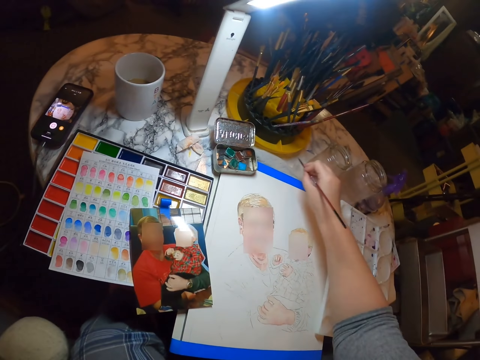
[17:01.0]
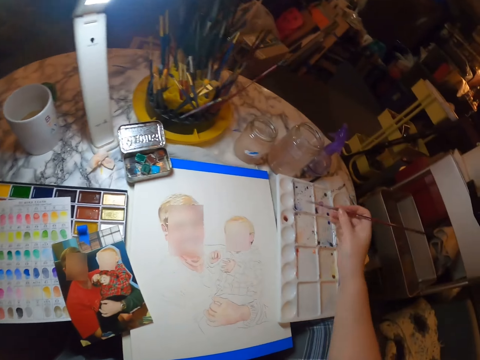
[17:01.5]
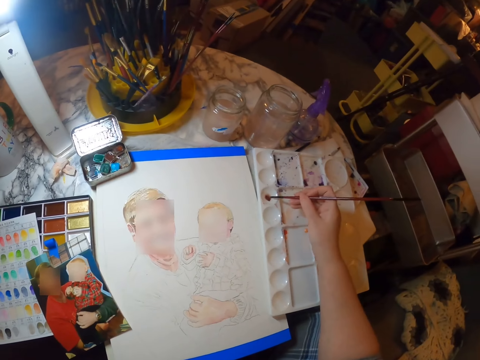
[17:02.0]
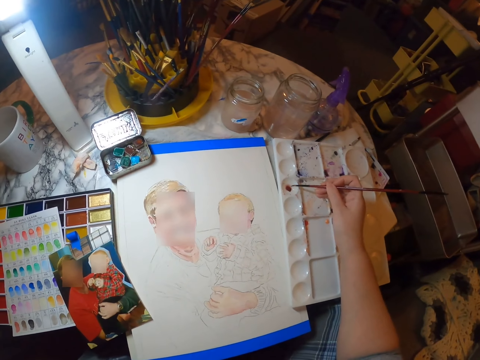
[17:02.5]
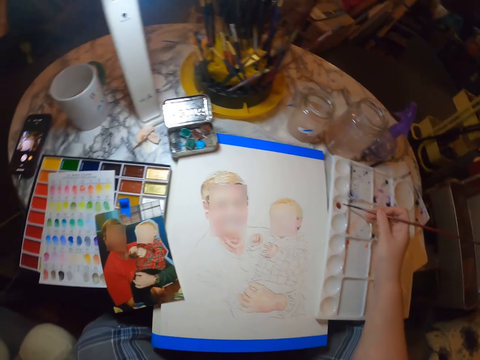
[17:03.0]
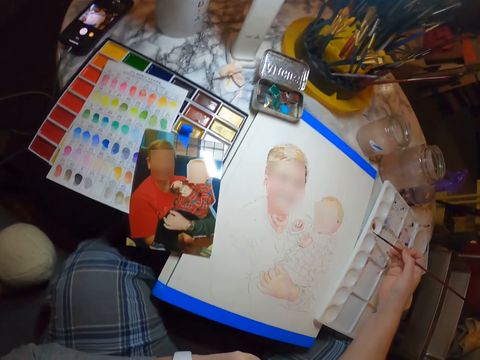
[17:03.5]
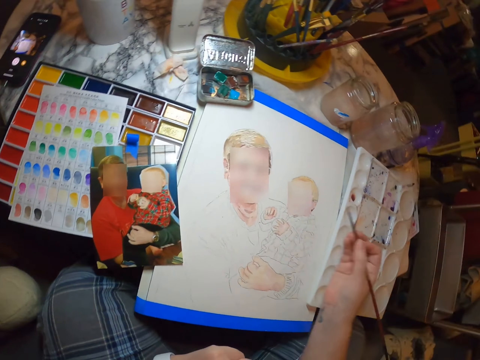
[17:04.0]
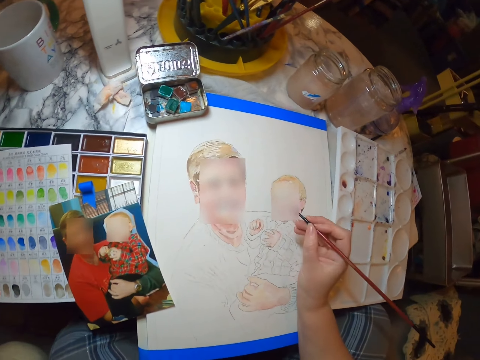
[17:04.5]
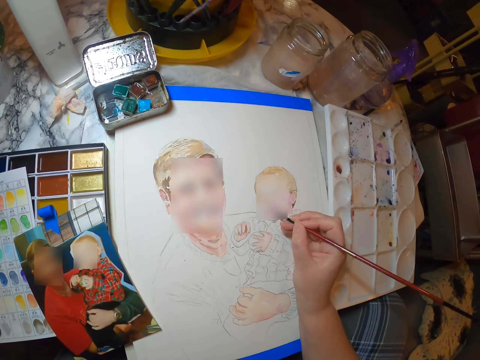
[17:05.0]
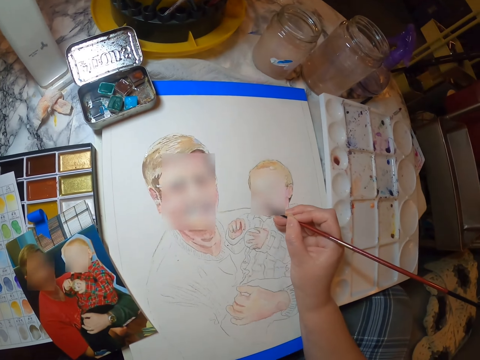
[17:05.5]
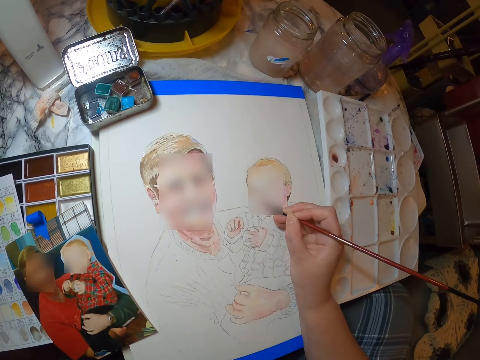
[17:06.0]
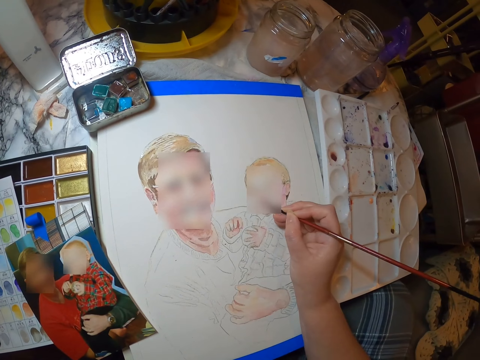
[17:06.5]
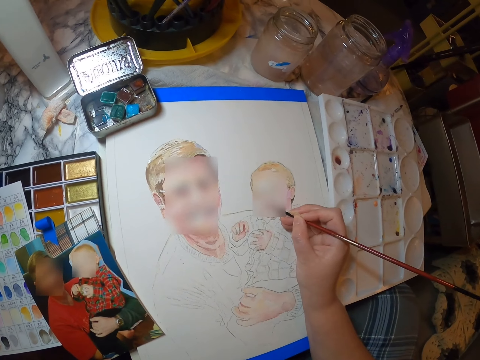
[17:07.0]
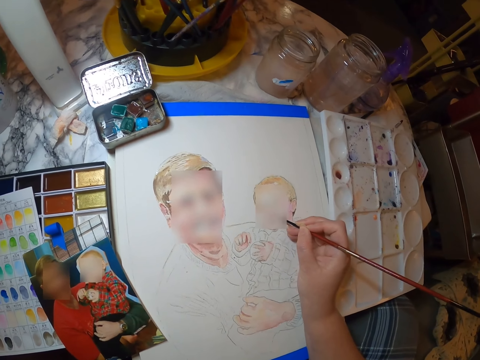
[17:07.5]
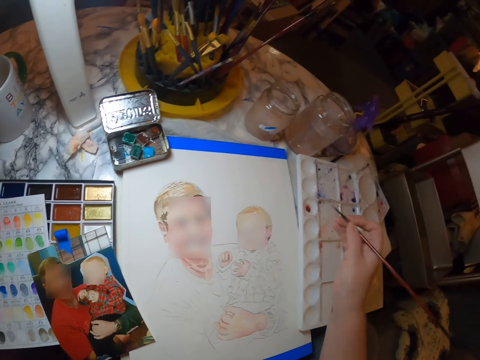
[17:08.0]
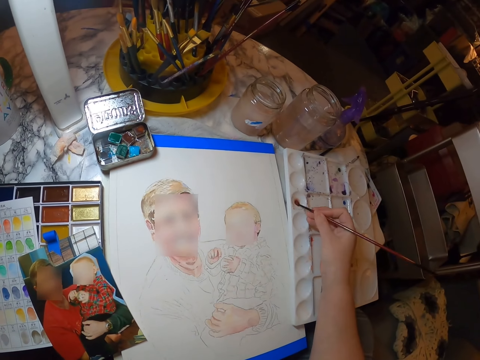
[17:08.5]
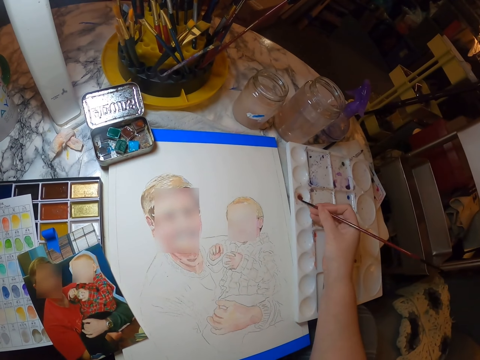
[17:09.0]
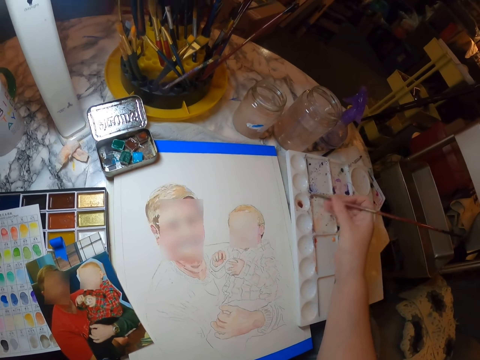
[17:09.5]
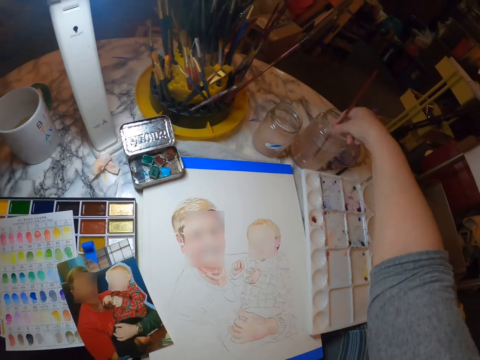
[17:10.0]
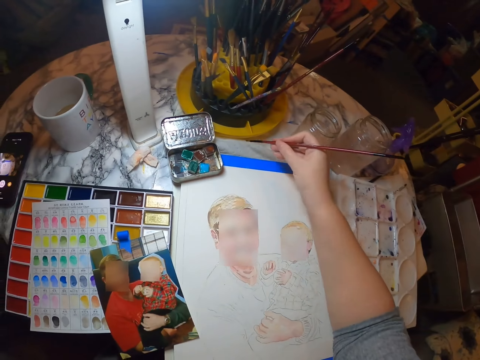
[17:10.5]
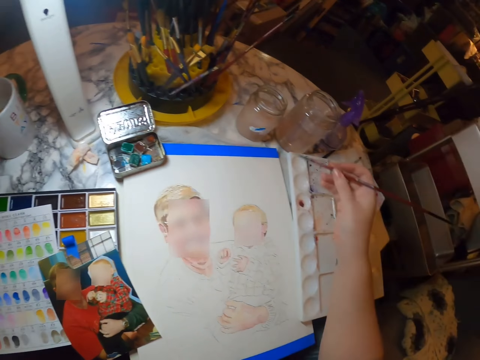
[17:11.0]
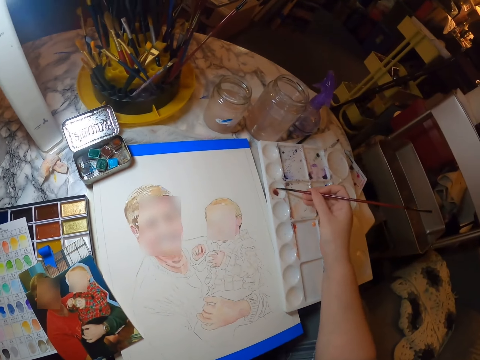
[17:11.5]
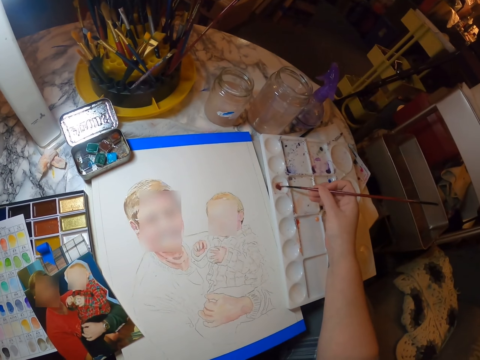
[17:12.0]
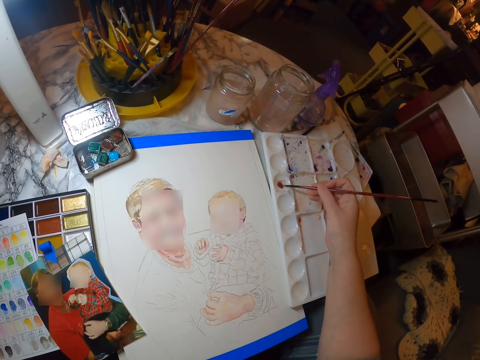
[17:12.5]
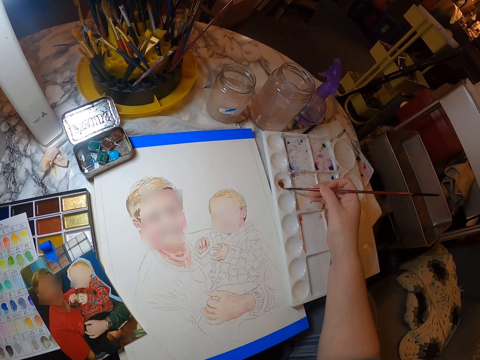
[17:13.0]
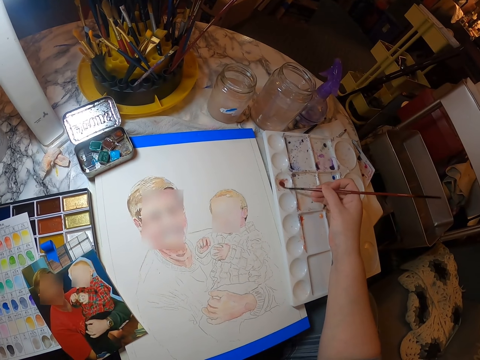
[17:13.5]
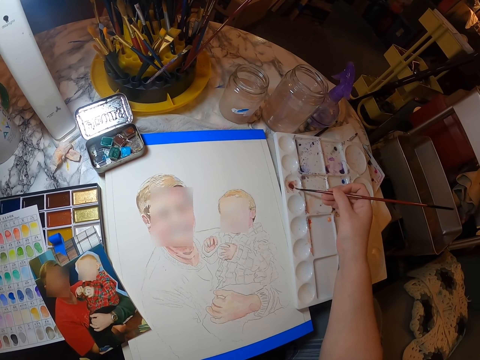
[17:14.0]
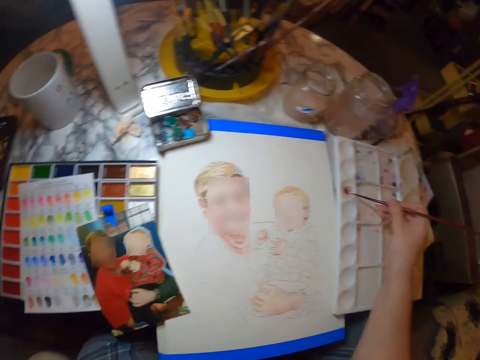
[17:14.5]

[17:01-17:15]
The camera wearer puts the painting brush in water in the tin. They scoop the color with the painting brush. They draw the portrait with the painting brush. They scoop the color with the painting brush. They put the painting brush in water in the tin. They scoop the color with the painting brush.

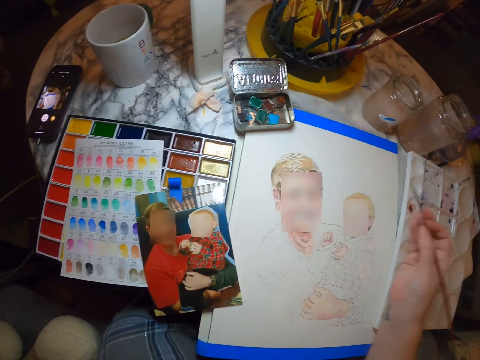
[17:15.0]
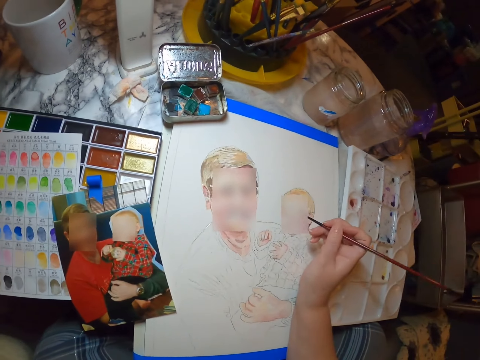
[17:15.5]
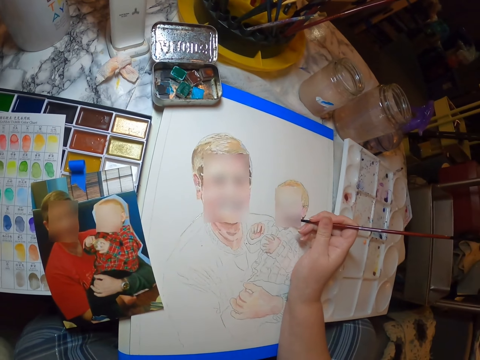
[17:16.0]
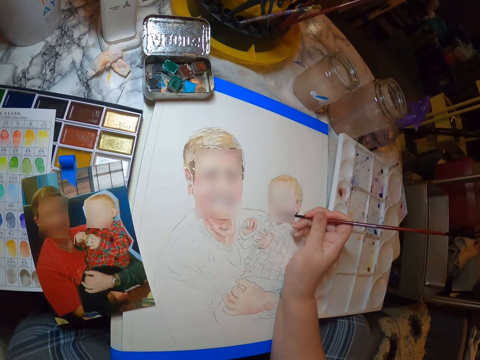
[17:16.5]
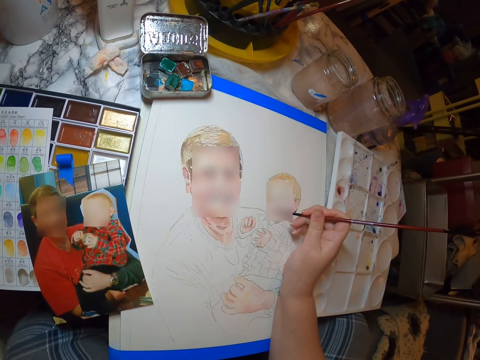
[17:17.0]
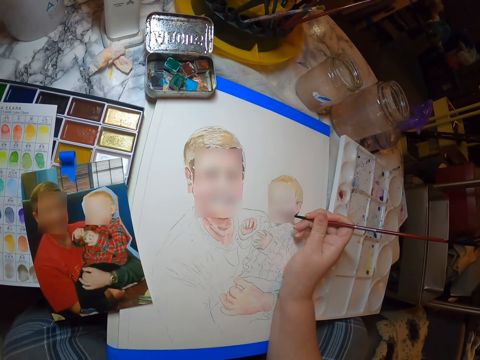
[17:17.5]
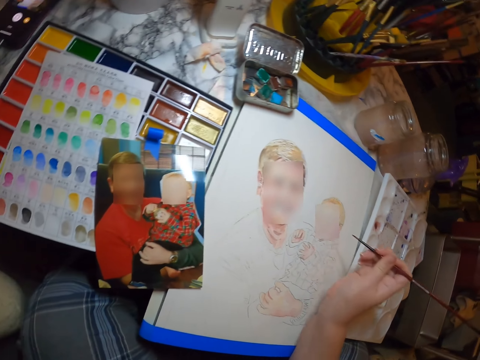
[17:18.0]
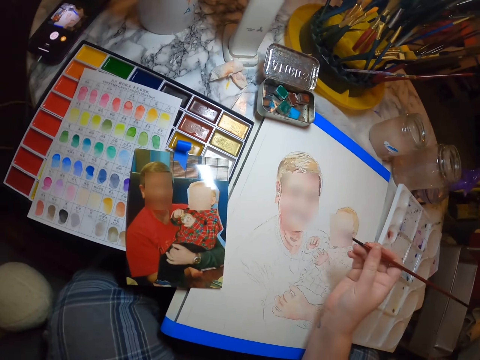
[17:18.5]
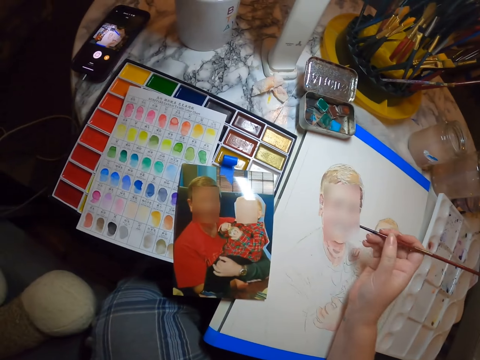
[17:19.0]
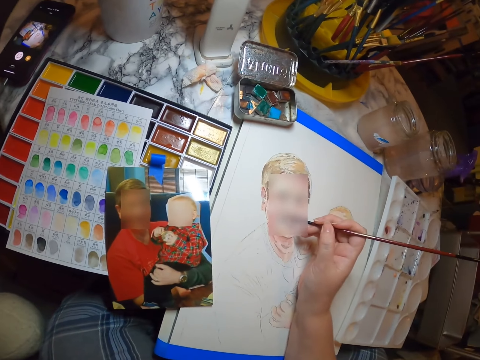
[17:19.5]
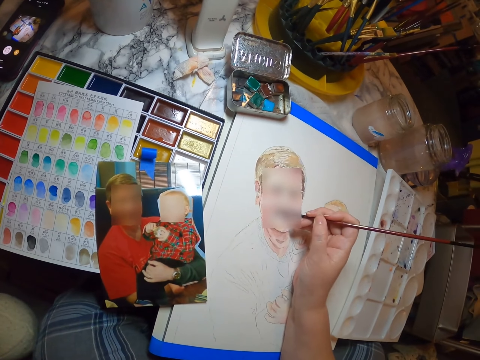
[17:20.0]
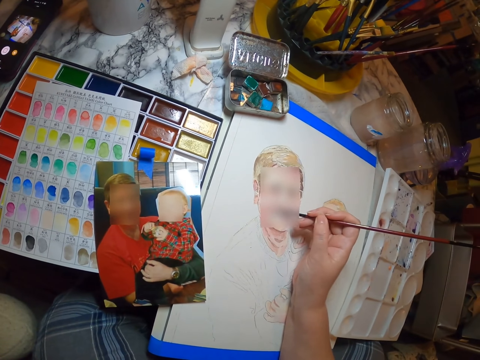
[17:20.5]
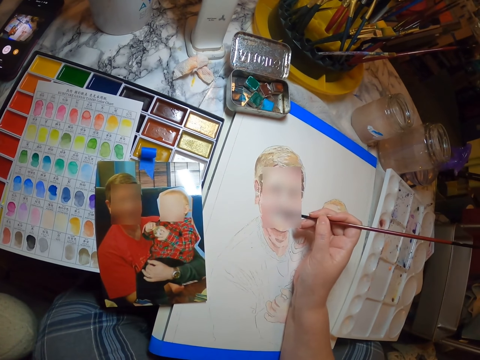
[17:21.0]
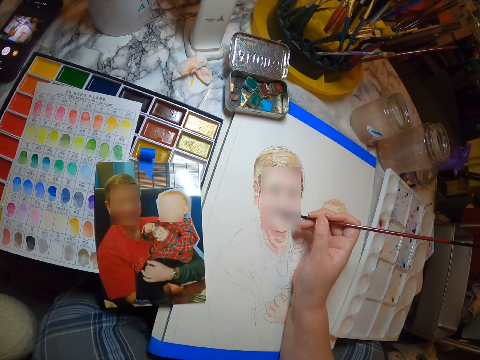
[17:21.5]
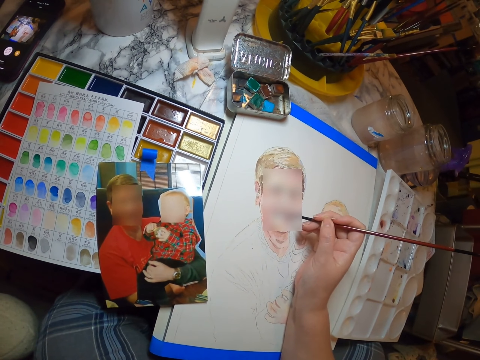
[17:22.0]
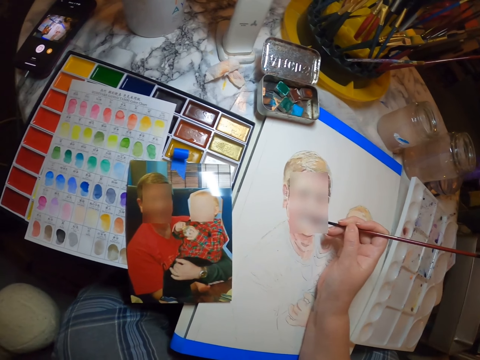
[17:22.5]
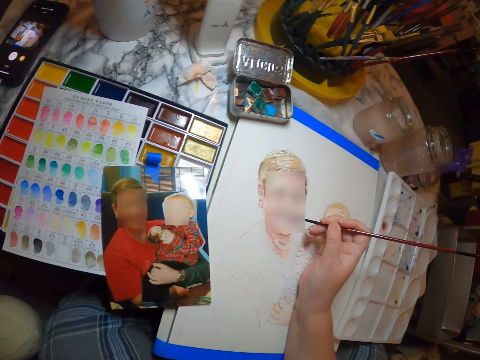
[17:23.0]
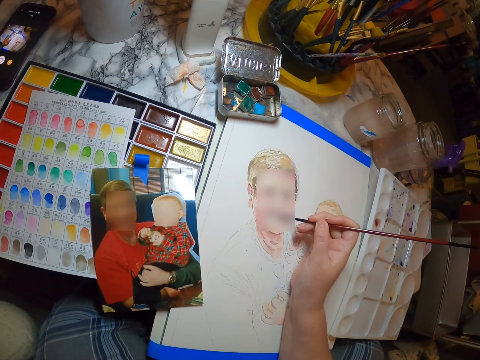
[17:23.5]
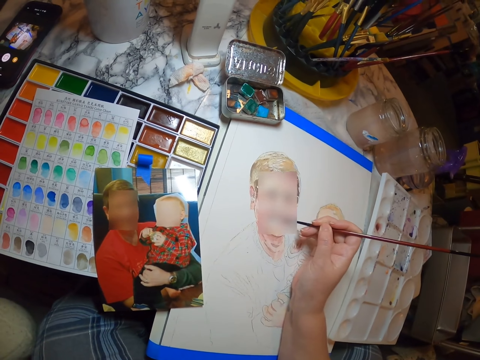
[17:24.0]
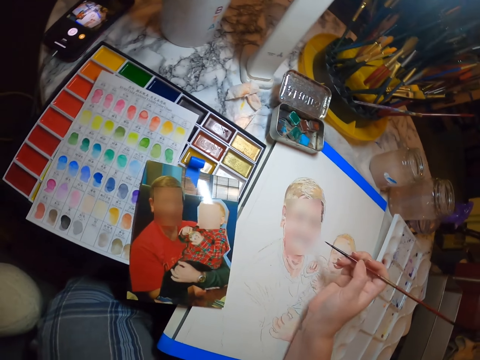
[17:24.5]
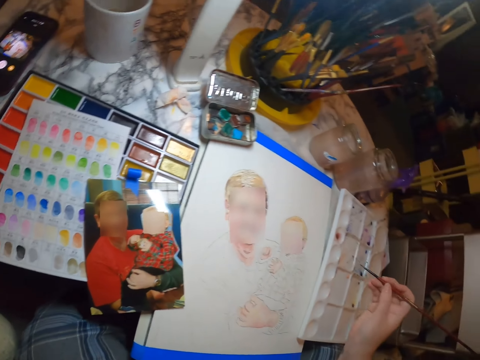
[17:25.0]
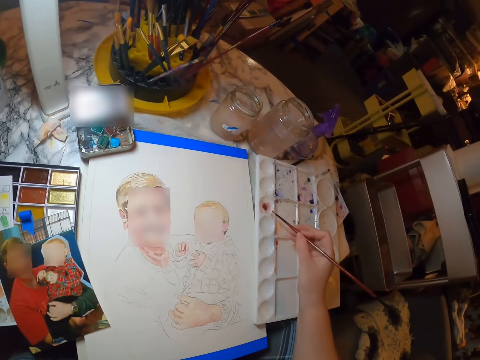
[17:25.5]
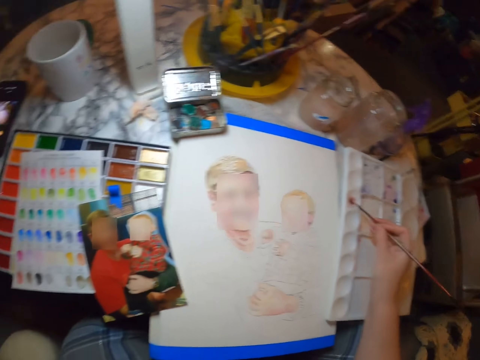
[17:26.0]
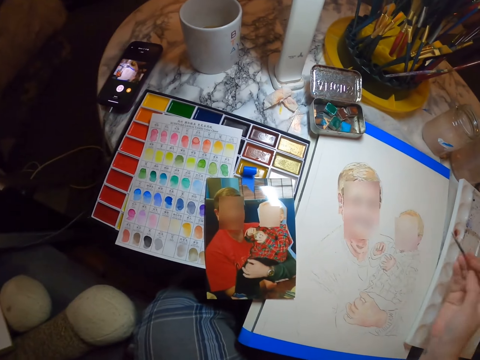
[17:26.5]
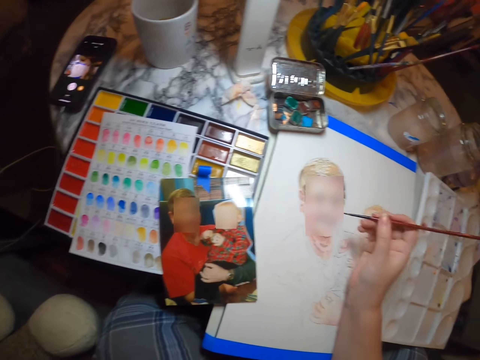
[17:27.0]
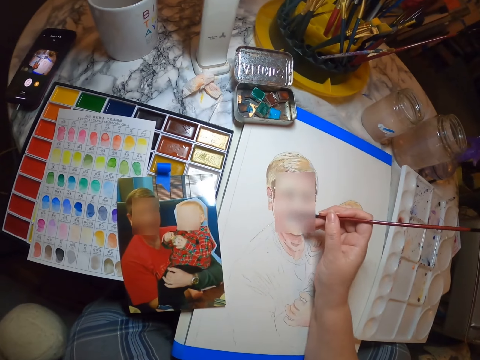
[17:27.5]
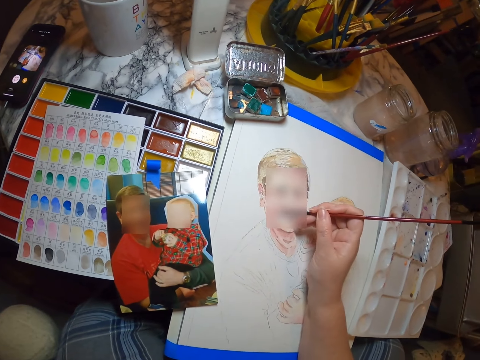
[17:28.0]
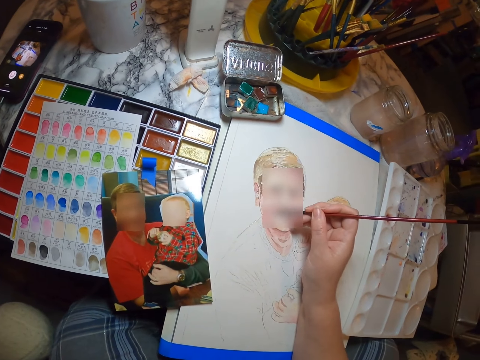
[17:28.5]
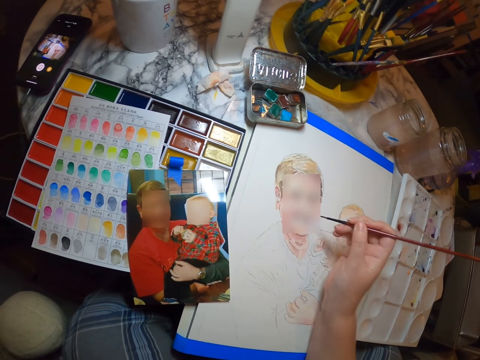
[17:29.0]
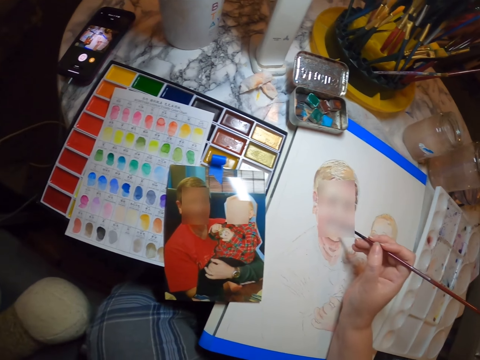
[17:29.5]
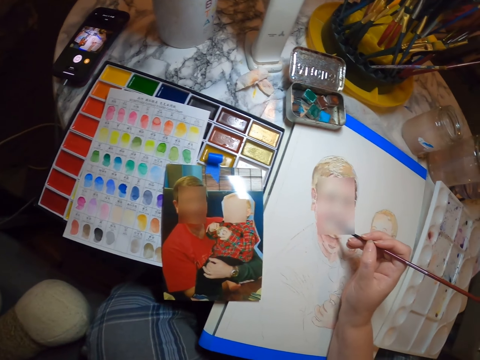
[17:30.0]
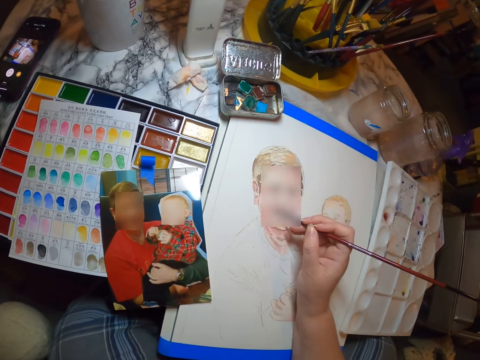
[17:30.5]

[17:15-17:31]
The camera wearer draws the portrait with the painting brush. They scoop the color with the painting brush. They draw the portrait with the painting brush.
